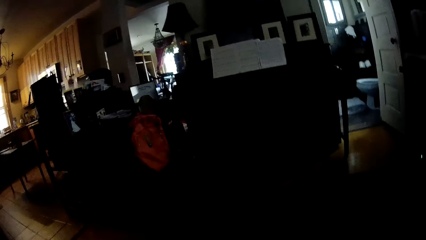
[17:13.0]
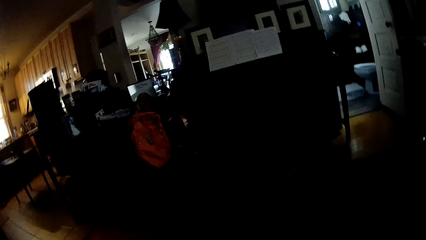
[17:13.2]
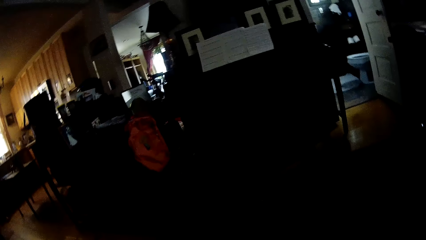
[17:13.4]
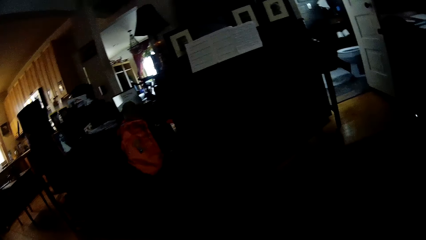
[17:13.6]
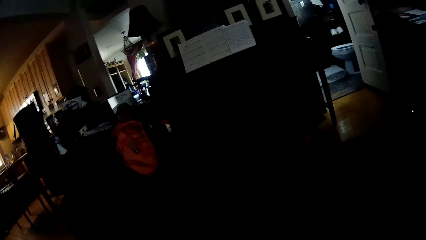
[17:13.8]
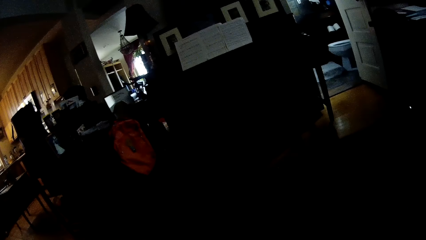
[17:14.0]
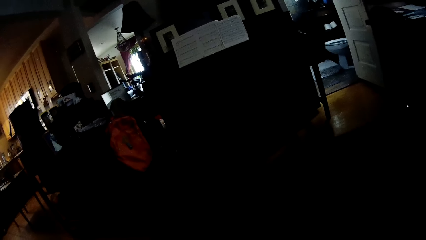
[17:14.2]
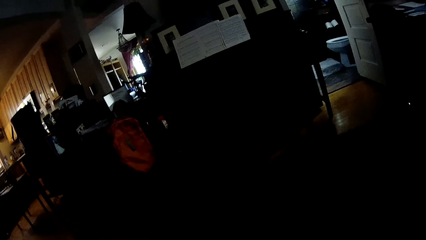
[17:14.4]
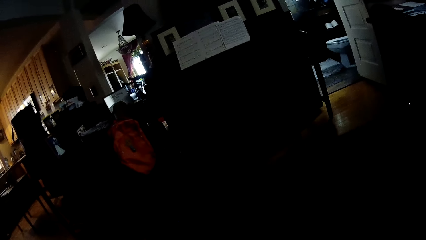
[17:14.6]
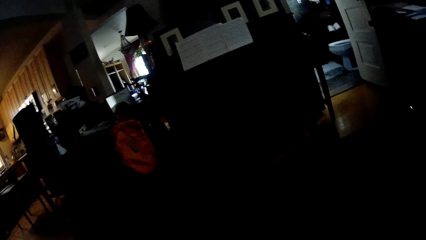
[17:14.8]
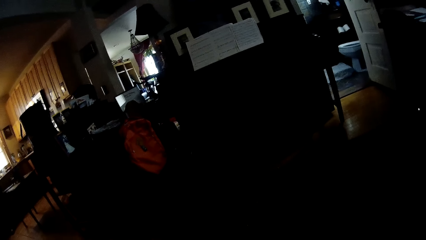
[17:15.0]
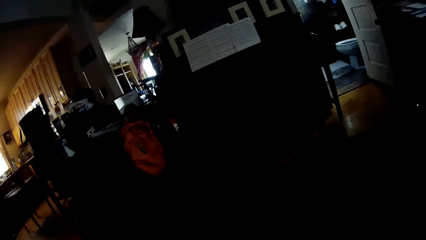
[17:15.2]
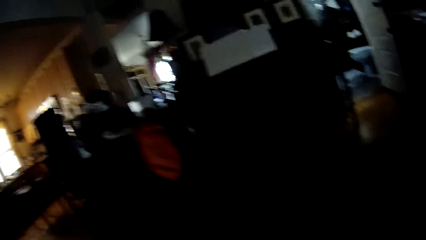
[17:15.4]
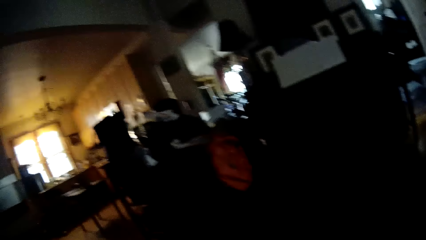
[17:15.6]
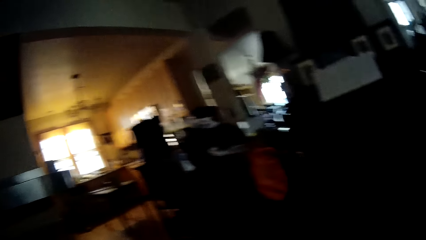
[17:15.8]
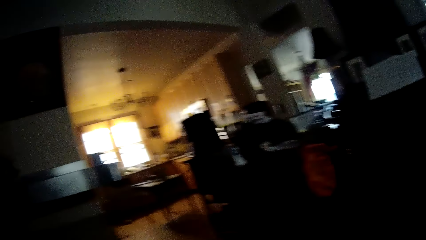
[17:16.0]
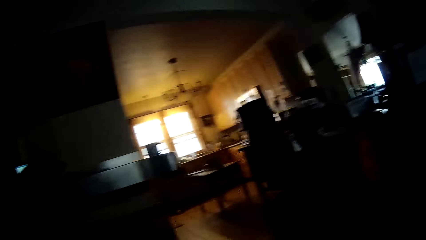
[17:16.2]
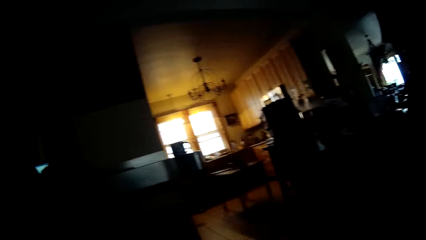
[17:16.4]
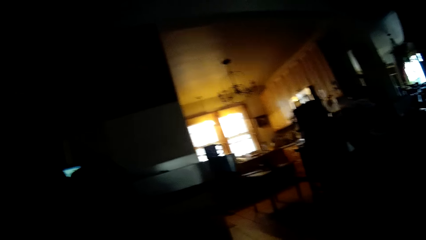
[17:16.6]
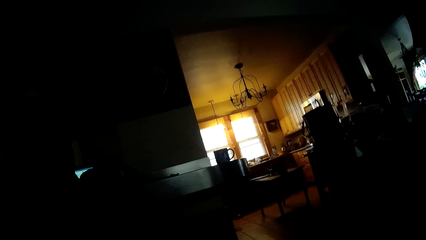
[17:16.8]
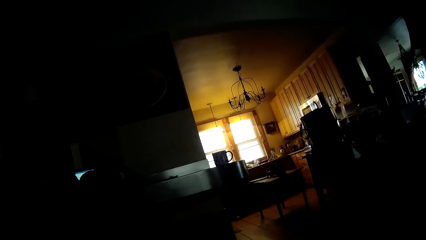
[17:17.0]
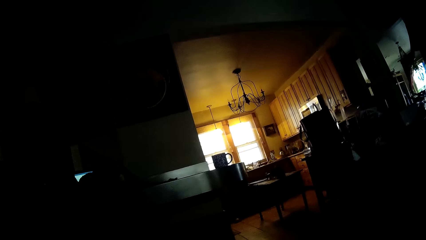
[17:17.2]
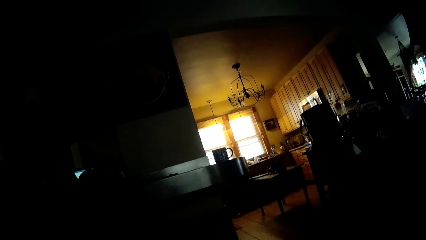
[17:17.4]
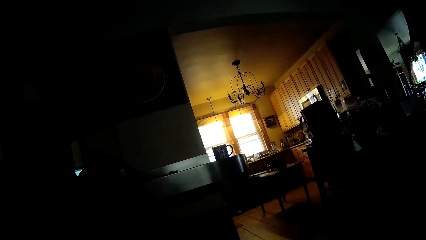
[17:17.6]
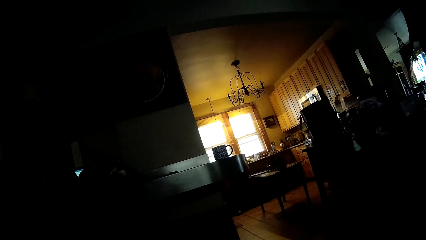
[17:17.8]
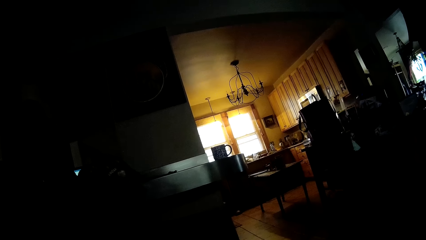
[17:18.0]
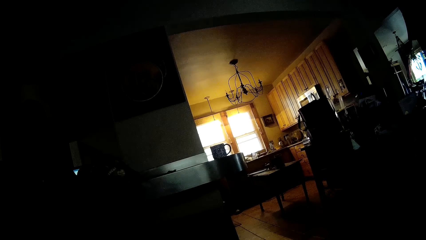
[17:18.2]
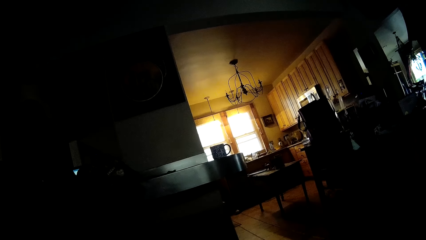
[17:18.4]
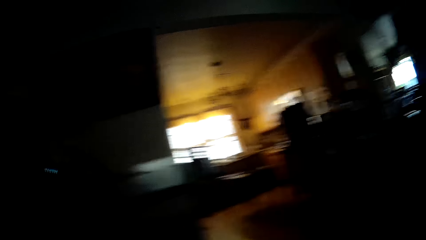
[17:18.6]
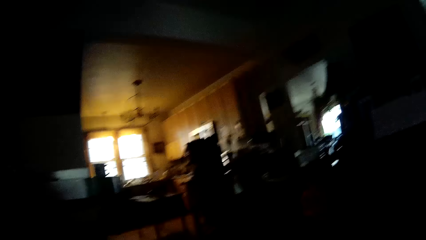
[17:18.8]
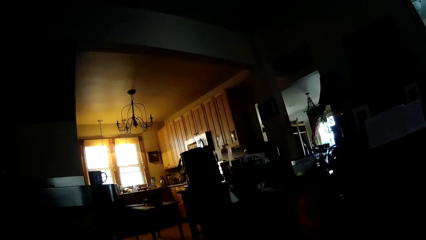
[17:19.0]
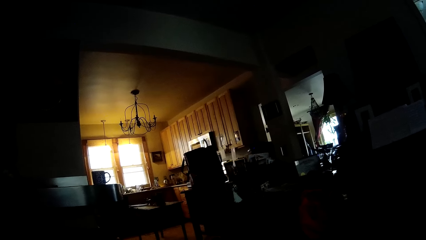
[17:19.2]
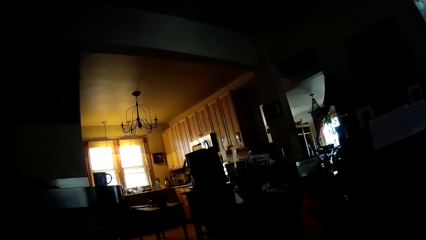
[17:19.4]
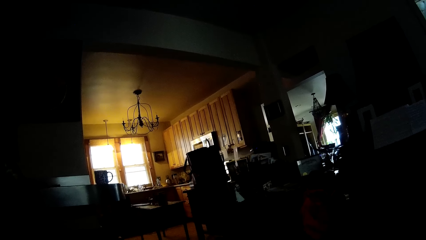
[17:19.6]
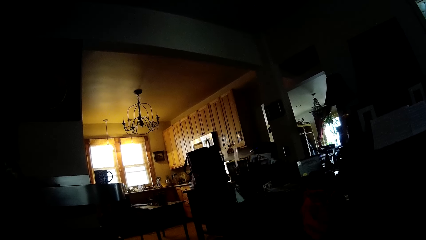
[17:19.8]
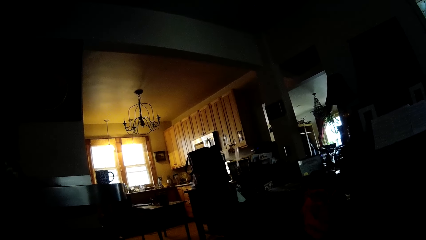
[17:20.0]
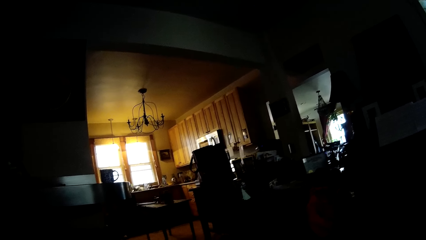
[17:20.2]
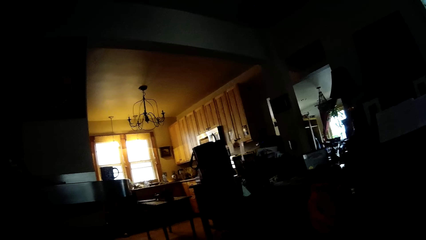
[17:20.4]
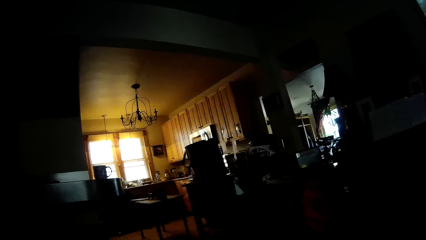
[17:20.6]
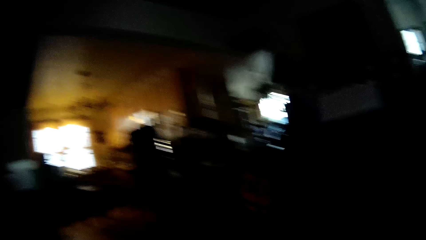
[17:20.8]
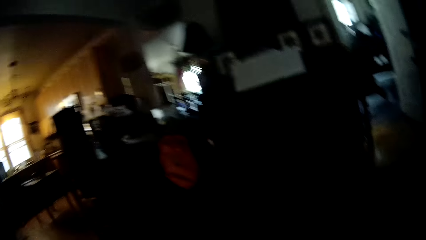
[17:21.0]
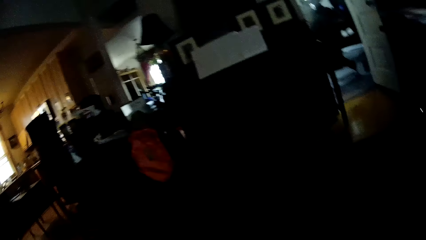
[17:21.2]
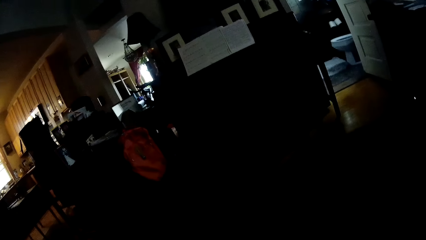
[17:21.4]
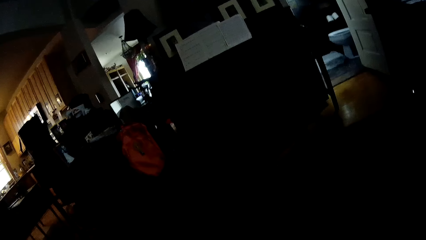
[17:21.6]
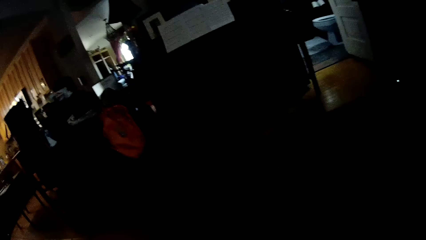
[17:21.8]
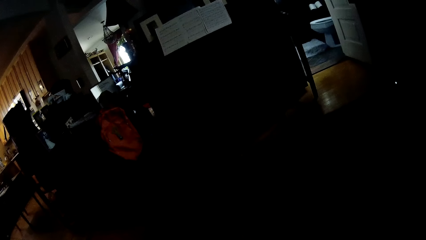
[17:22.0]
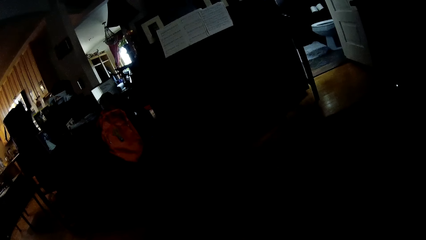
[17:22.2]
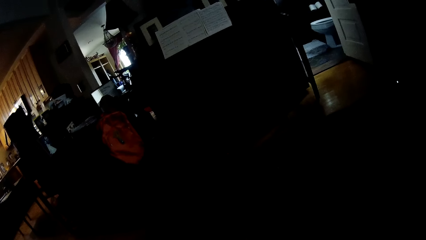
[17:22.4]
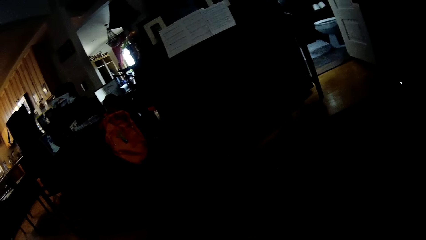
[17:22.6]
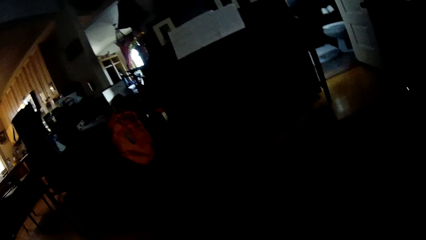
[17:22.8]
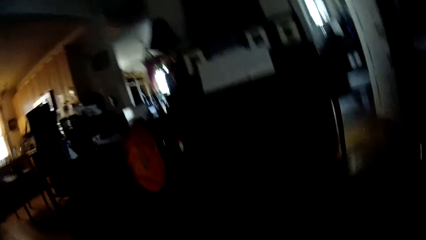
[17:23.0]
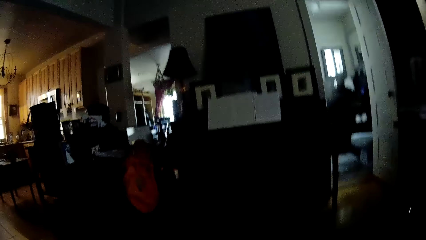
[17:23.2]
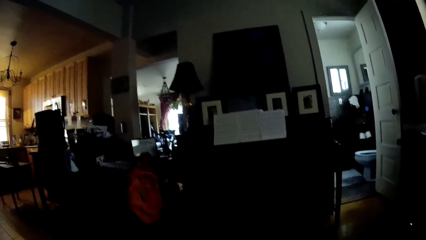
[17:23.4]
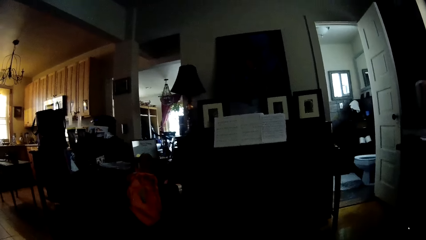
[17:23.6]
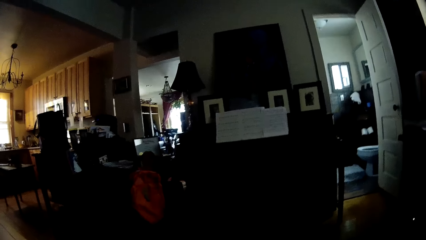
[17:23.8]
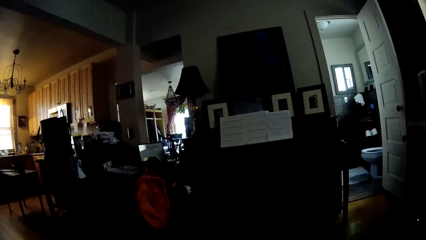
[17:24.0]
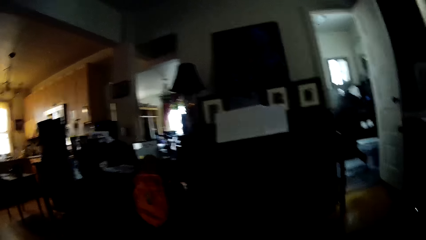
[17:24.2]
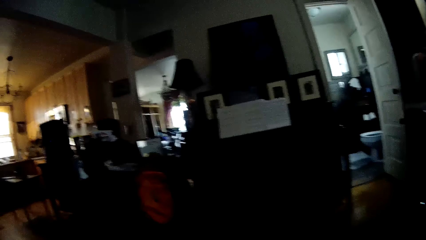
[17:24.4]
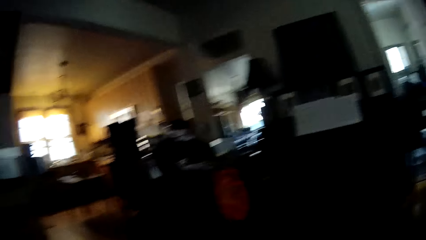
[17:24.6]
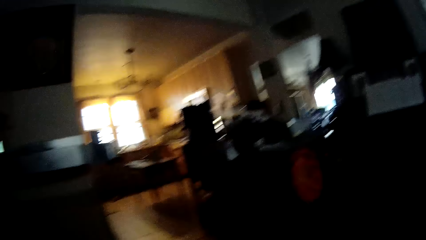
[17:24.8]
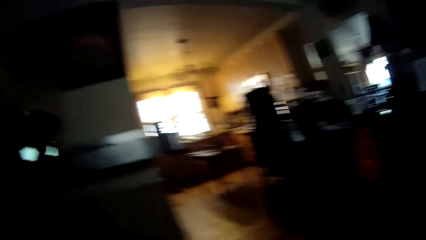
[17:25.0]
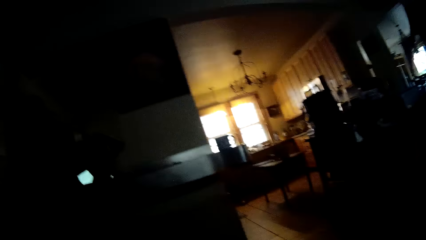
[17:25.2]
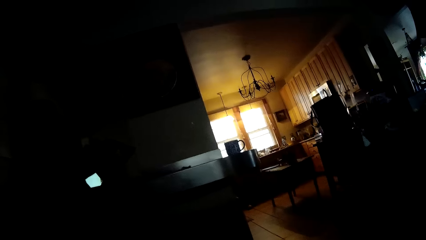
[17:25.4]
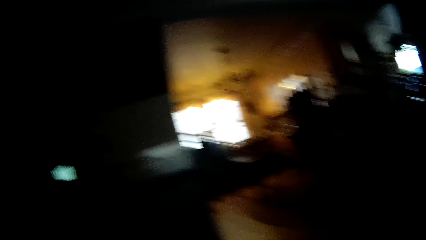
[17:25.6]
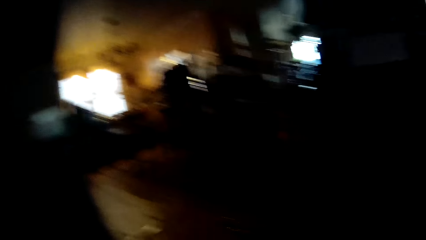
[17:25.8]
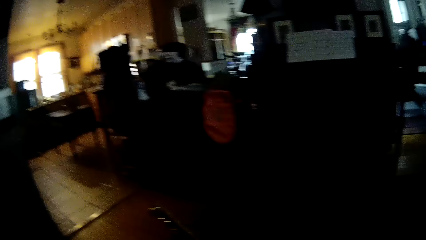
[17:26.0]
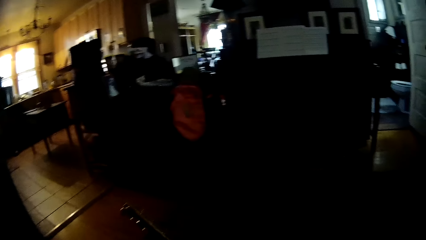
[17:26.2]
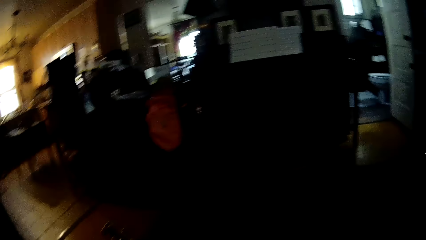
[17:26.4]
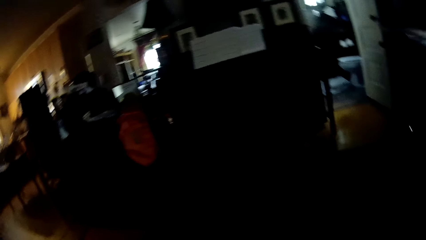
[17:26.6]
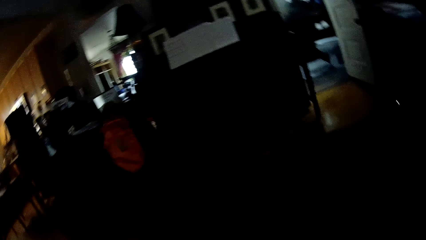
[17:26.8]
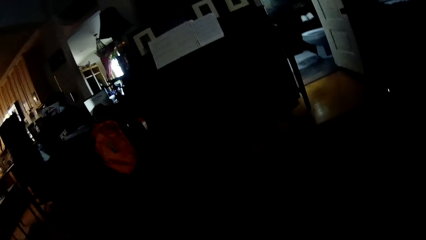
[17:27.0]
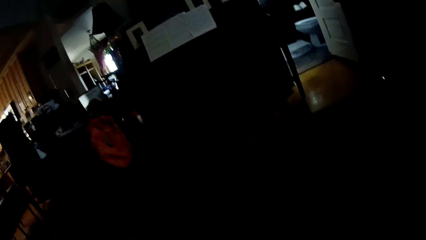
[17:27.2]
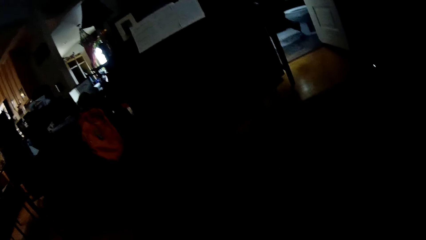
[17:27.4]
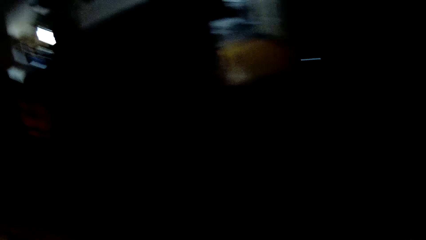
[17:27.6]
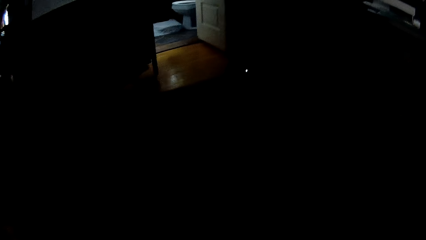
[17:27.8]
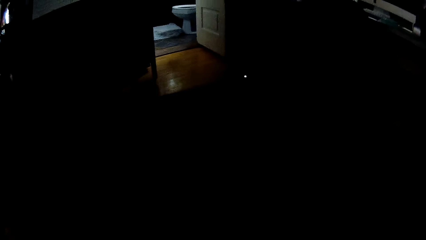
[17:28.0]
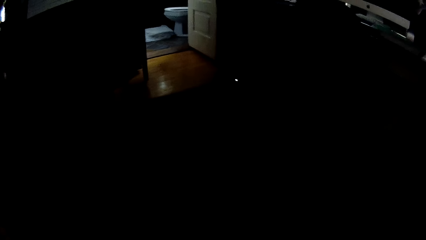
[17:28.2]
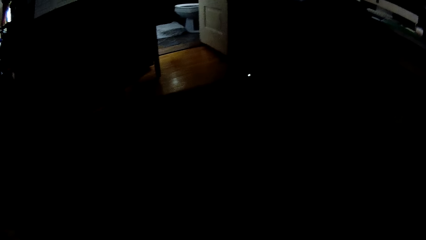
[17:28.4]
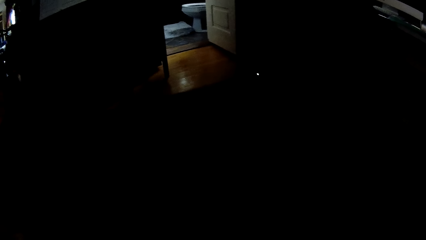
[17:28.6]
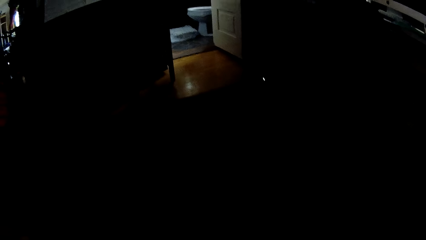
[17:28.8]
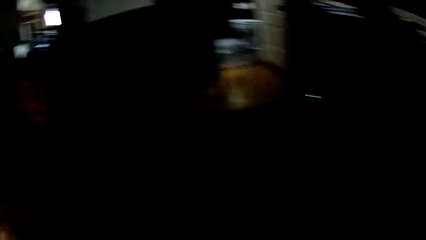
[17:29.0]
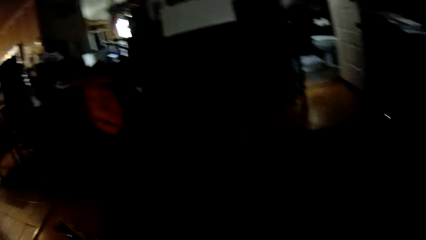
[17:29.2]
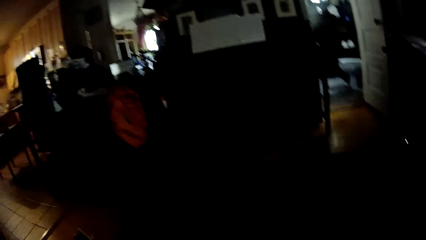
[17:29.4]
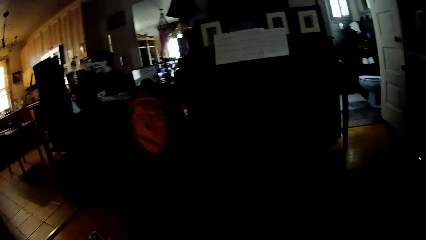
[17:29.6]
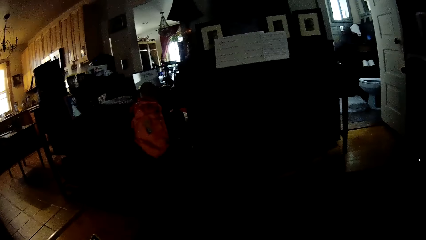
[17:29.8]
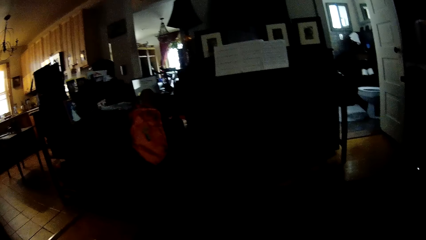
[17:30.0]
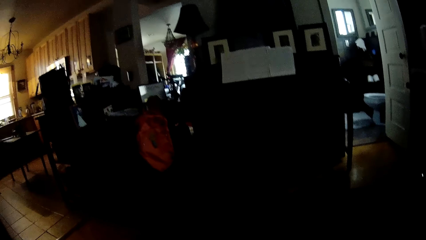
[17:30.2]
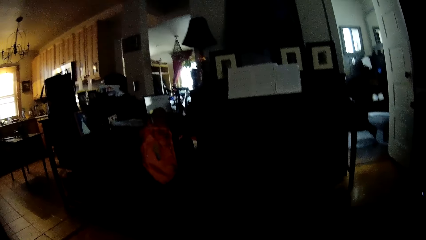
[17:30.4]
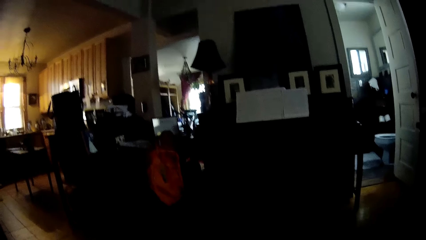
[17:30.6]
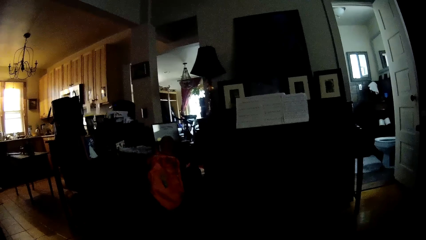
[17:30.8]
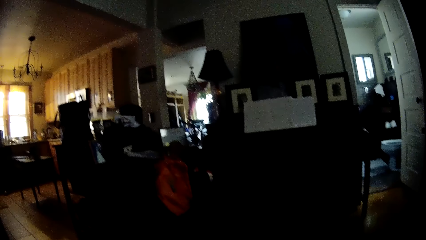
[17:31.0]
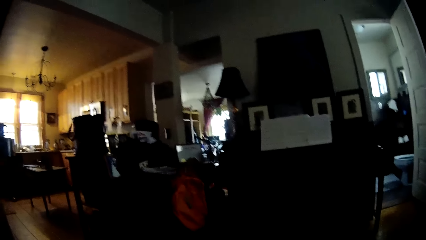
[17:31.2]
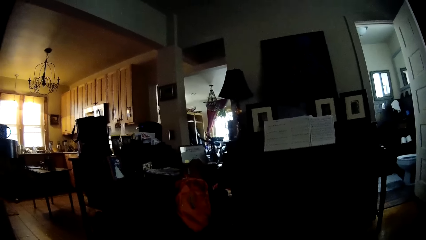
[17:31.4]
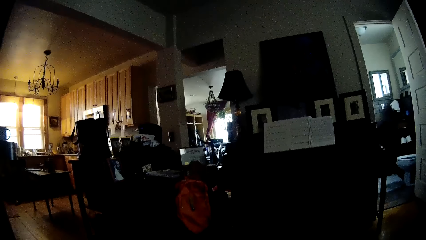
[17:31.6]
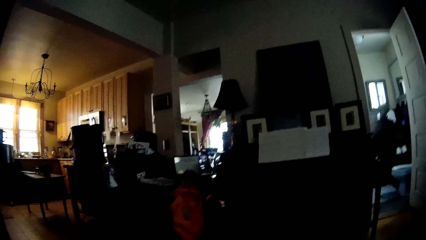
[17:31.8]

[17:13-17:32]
The camera wearer looks around the house. They stare at the person. They look around the house. They stare at the person.
